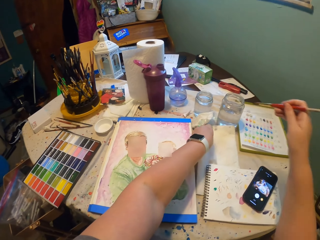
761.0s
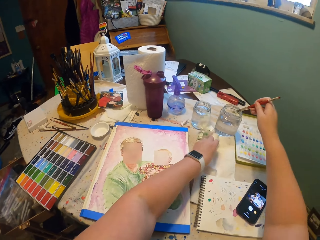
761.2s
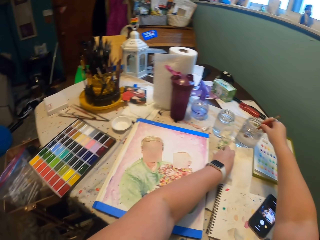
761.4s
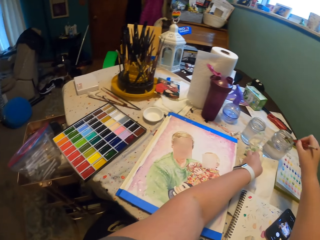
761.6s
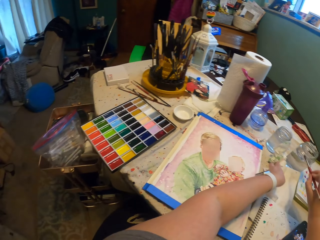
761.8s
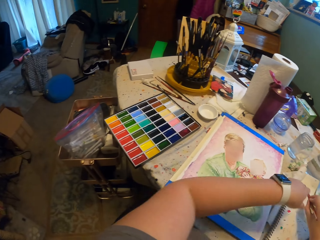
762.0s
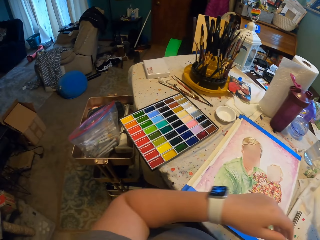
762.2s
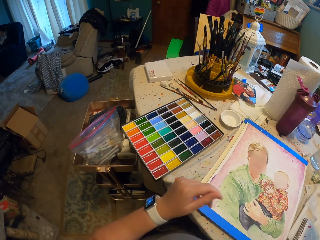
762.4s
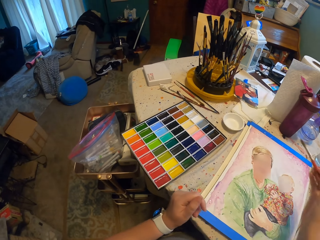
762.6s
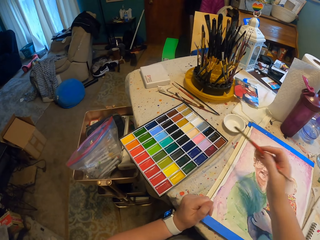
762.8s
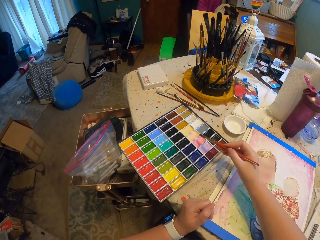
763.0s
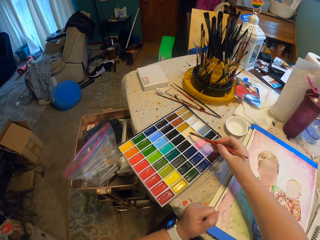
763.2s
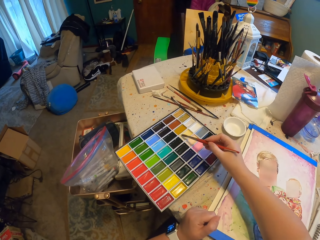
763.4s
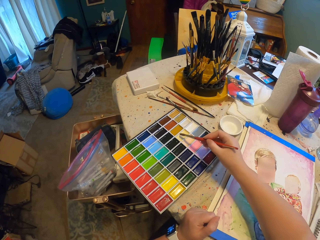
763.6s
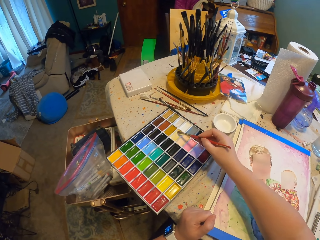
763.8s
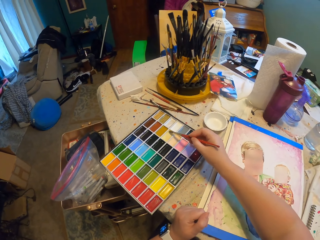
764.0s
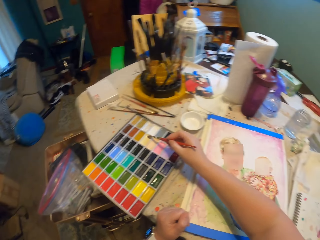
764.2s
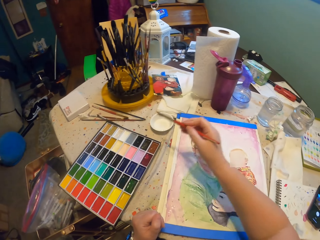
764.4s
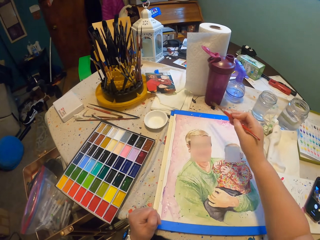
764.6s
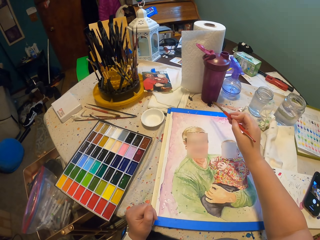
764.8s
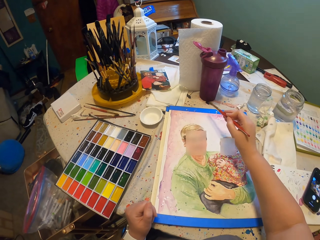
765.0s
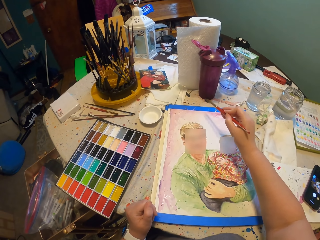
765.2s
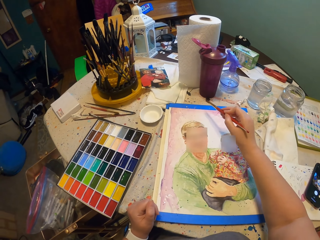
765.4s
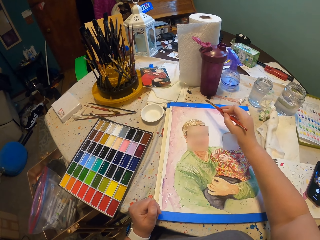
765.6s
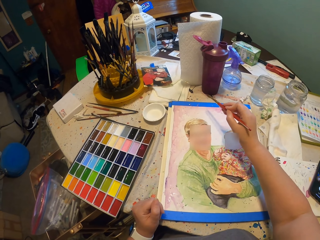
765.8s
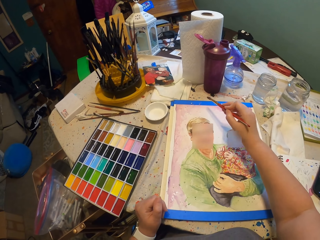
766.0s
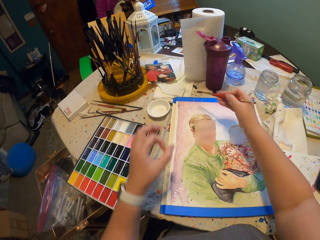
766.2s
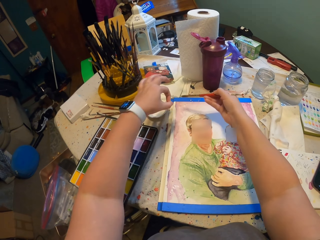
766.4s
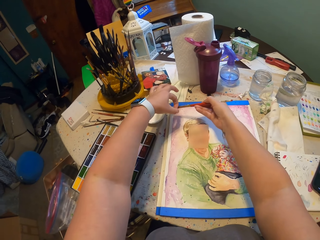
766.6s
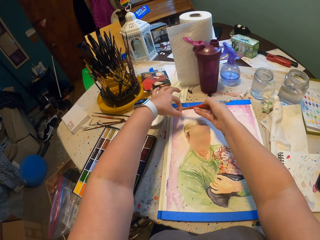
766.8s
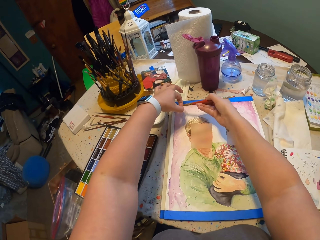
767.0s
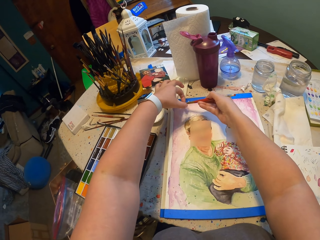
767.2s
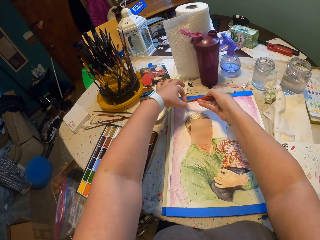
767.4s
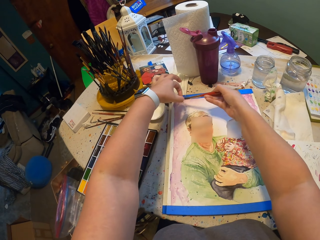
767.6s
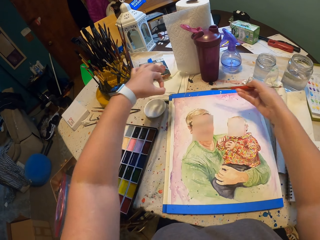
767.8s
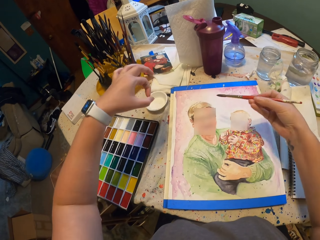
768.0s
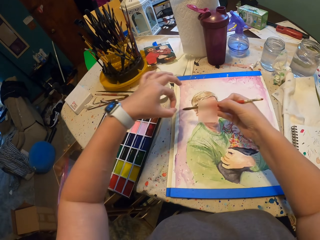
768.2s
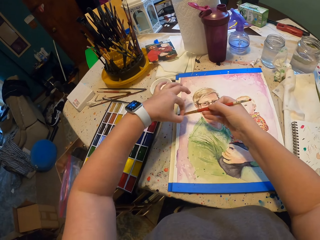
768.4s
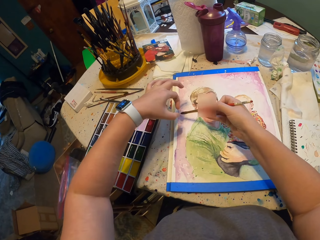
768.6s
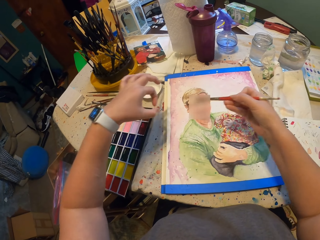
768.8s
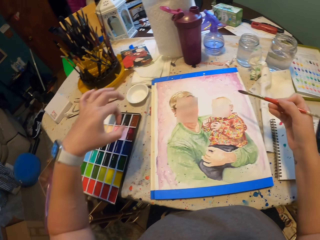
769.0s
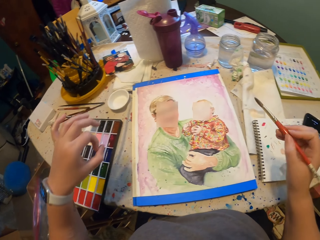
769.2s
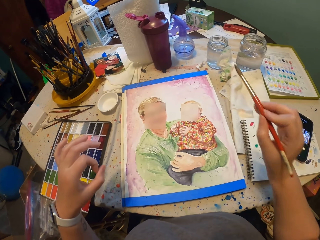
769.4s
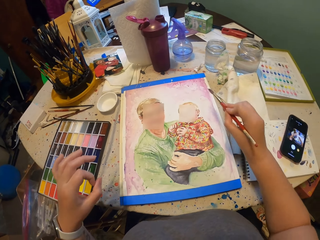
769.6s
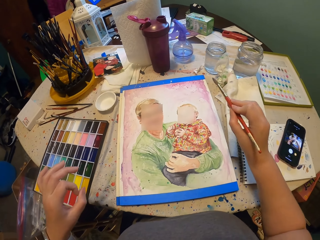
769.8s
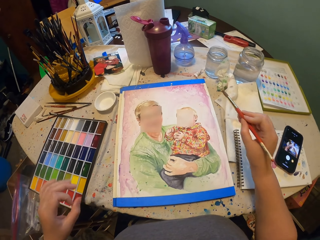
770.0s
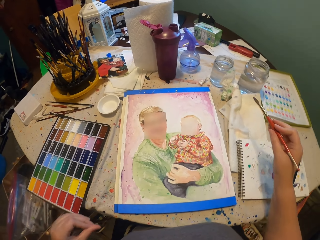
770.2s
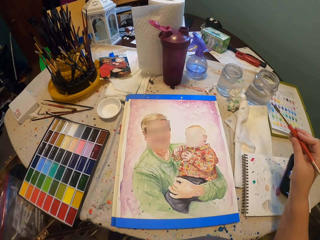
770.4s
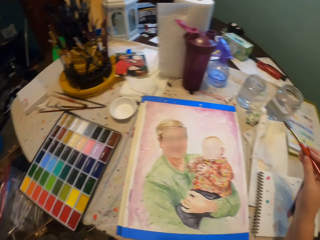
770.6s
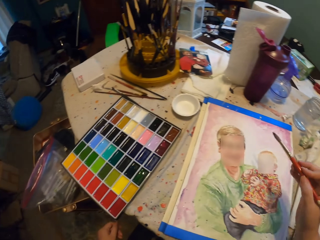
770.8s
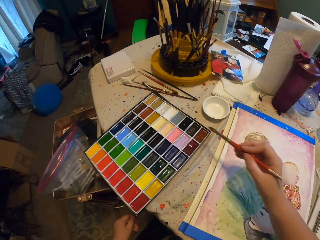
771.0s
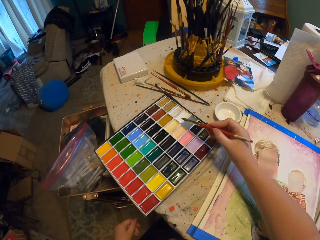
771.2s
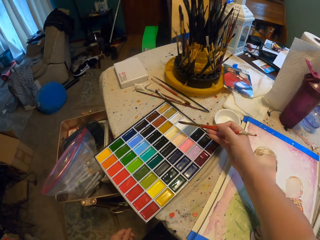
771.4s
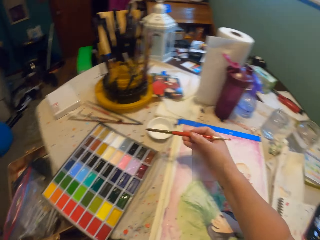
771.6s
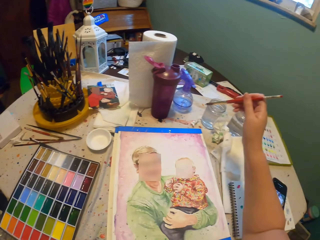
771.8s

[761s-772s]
The camera wearer dips the painting brush in the water. They move the painting brush on the book and put the brush in the box of paint. They scoop paint. They put the paint on the drawing book. They sprinkle paint on the wall art. They put the paint on the book with the hand. They slightly hit the paint brush. They put the paint on the drawing book. They move the painting brush.

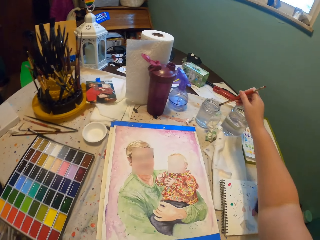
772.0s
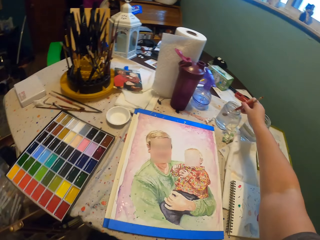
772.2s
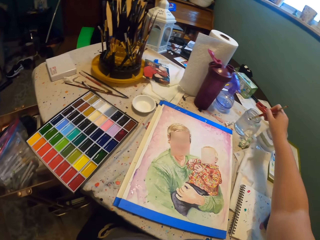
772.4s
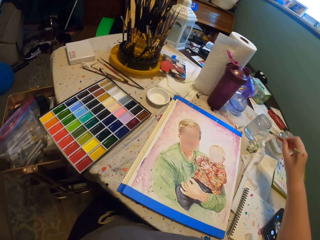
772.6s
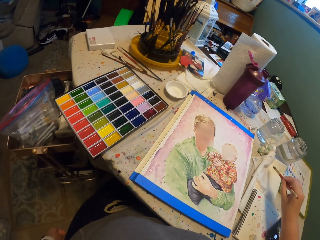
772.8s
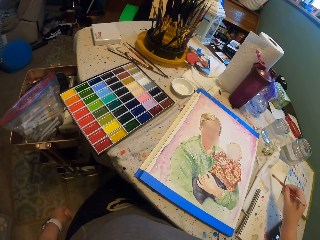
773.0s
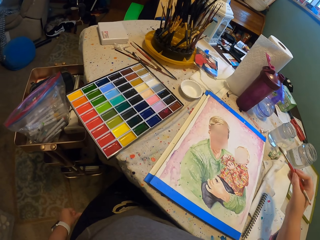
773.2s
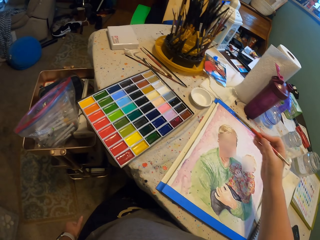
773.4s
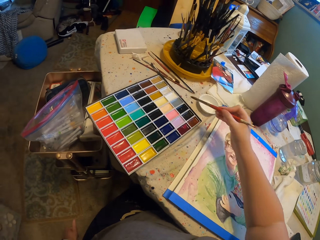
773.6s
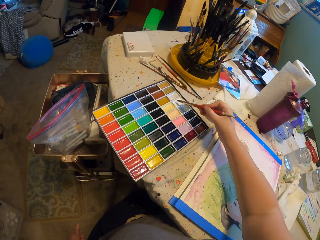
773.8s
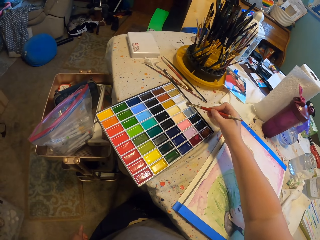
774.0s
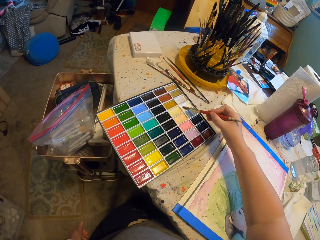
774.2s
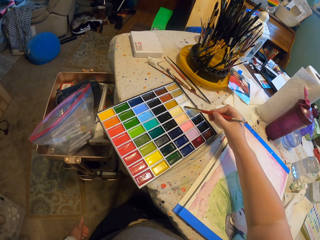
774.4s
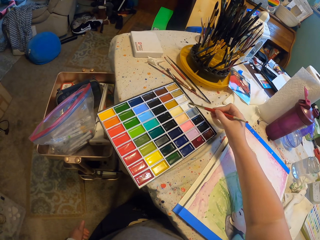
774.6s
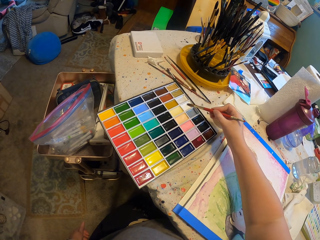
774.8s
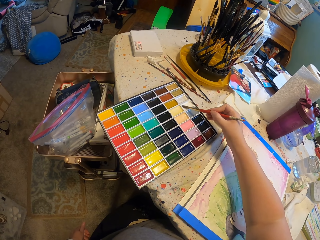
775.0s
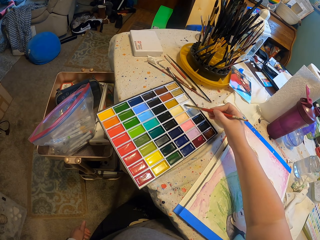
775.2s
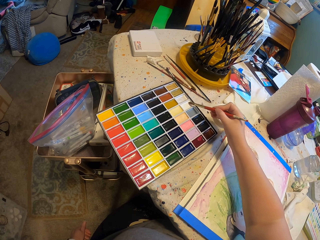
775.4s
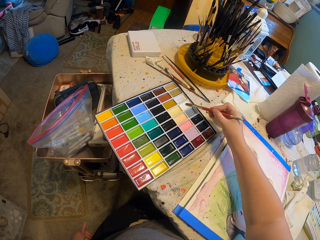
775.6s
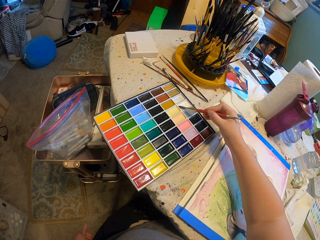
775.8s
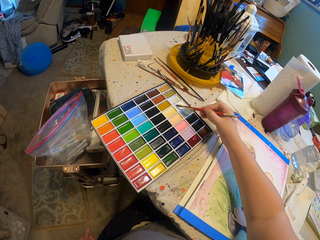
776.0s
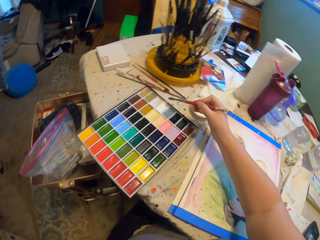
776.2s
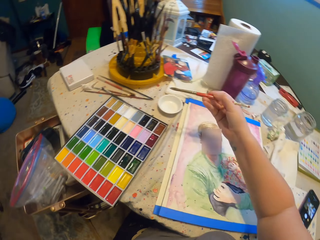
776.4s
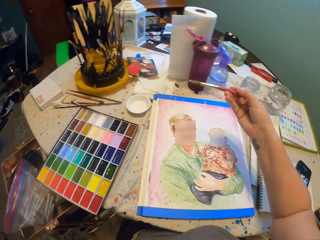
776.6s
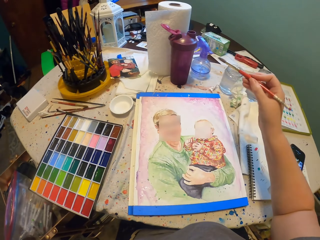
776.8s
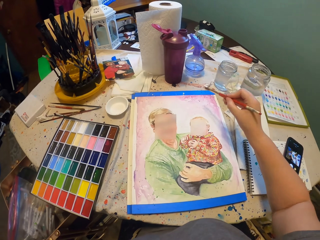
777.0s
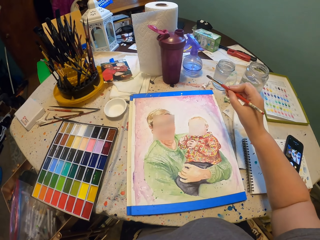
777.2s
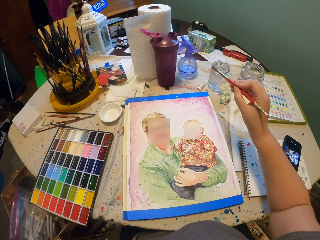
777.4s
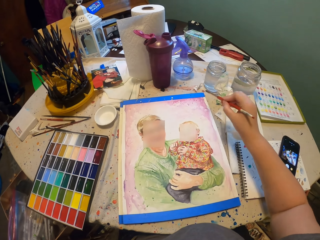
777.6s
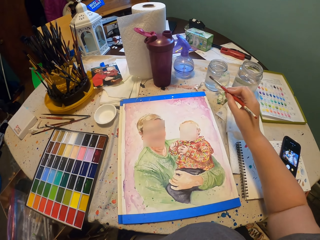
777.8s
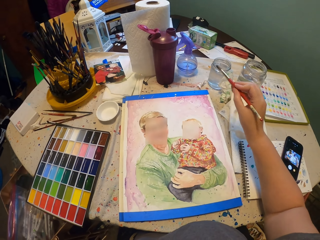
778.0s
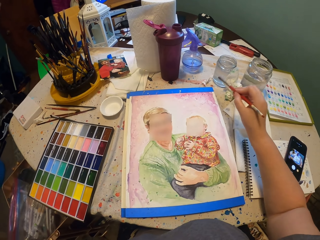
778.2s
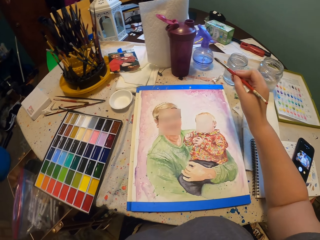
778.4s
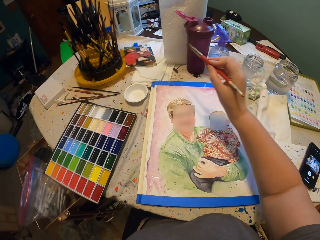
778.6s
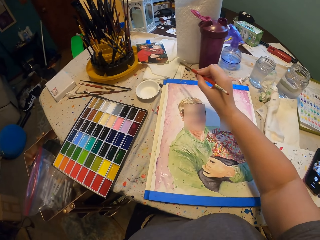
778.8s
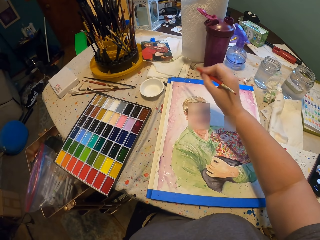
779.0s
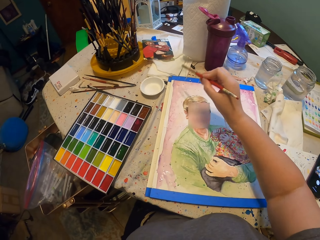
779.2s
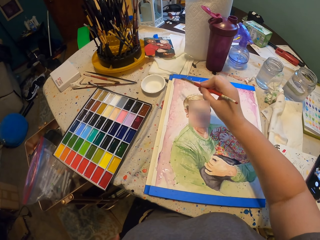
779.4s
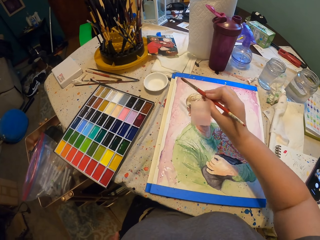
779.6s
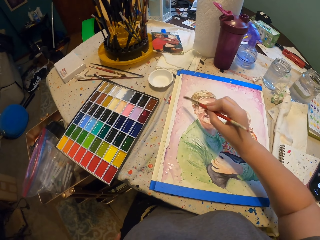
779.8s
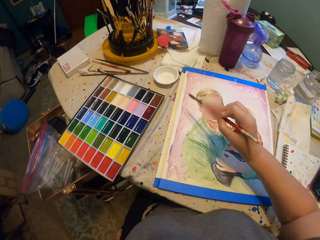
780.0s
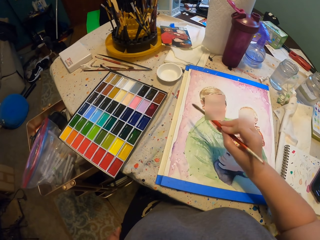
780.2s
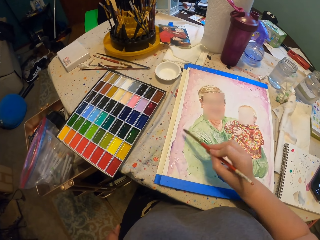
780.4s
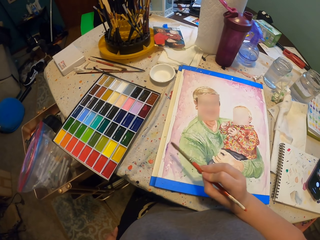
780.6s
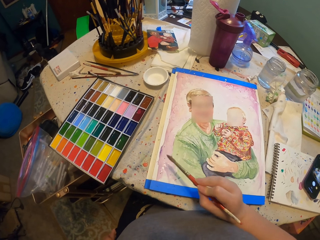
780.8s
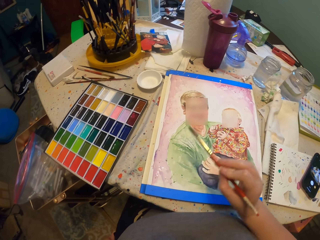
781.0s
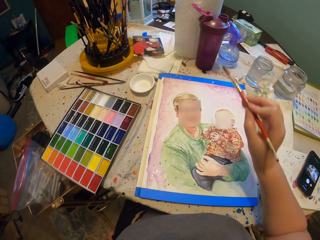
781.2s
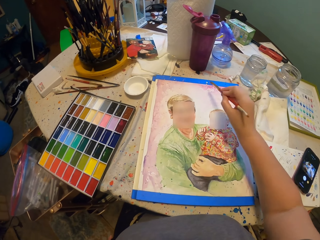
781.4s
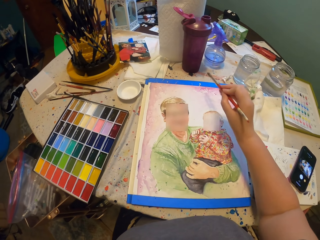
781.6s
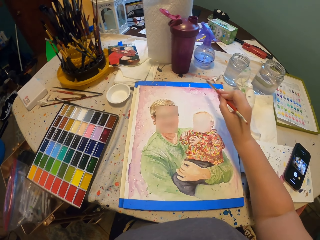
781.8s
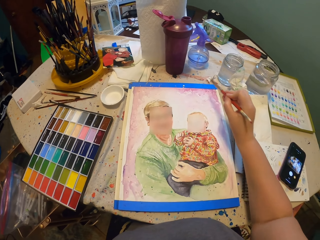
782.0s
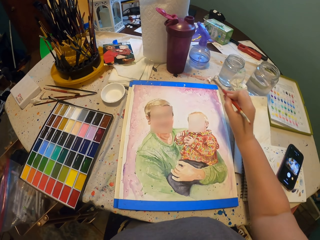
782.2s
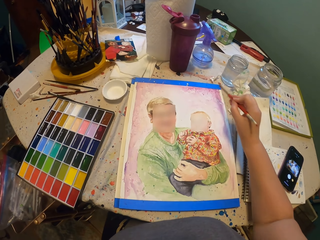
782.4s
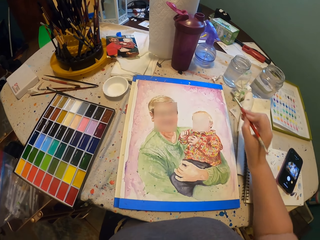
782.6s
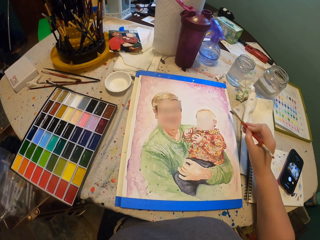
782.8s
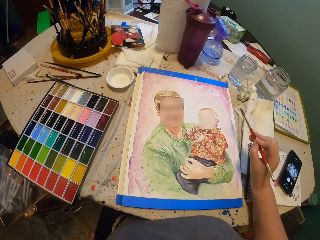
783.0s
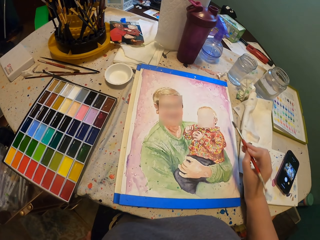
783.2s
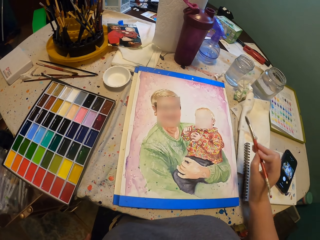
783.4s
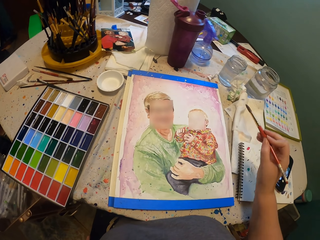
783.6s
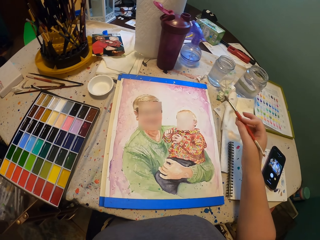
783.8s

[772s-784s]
The camera wearer dips the painting brush in the water. They move the painting brush on the book and put the brush in the box of paint. They scoop paint. They put the paint on the drawing book. They sprinkle paint on the wall art.
